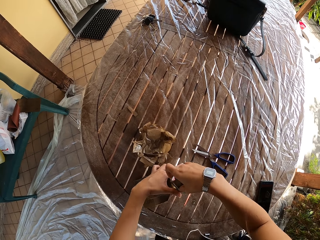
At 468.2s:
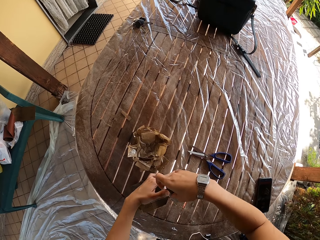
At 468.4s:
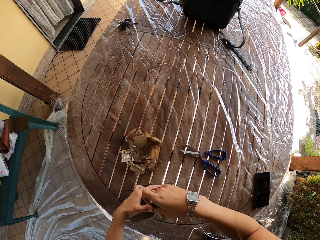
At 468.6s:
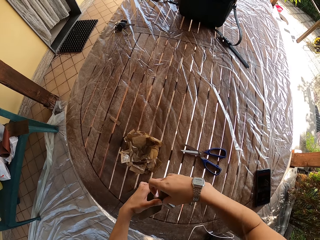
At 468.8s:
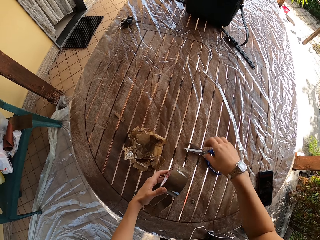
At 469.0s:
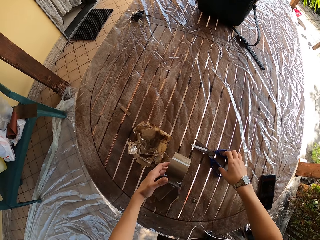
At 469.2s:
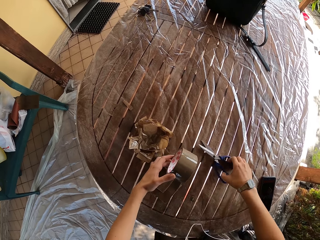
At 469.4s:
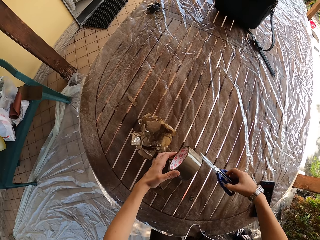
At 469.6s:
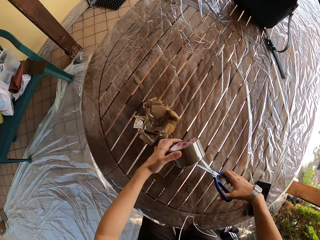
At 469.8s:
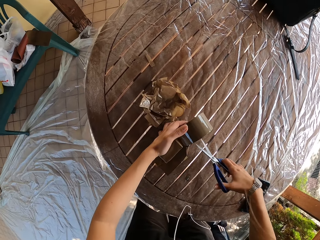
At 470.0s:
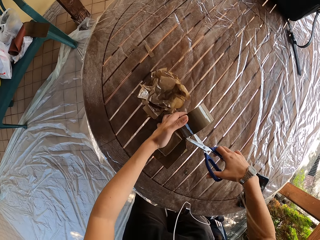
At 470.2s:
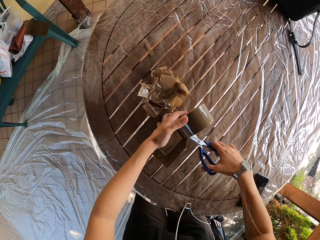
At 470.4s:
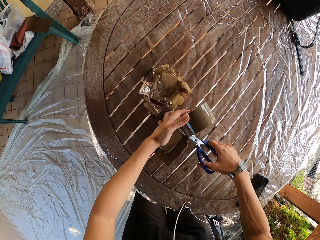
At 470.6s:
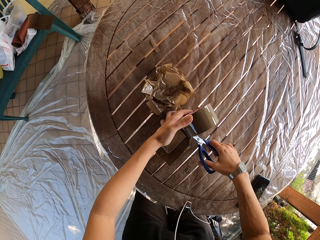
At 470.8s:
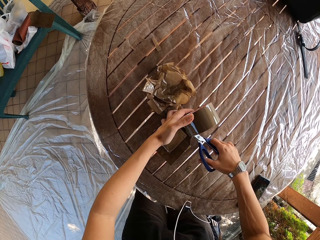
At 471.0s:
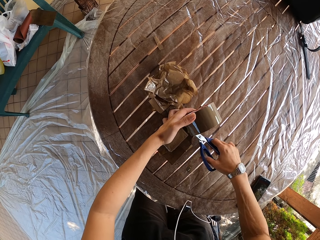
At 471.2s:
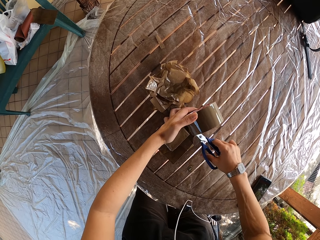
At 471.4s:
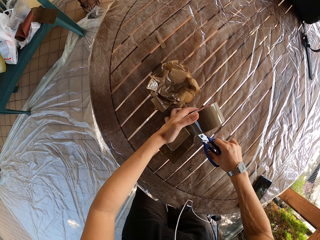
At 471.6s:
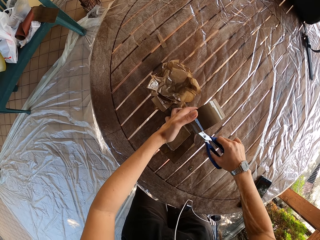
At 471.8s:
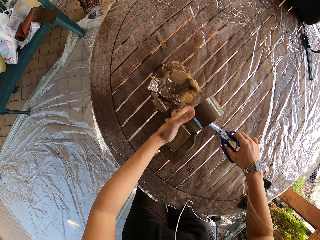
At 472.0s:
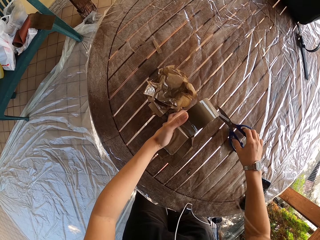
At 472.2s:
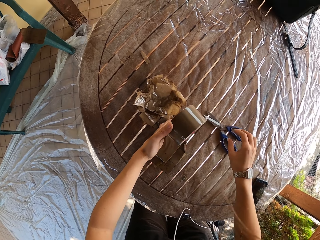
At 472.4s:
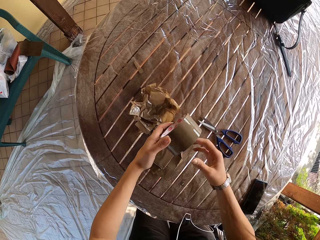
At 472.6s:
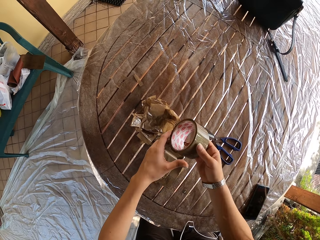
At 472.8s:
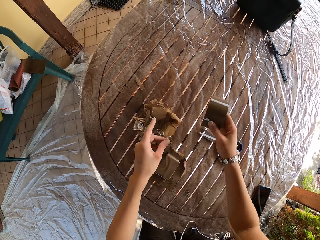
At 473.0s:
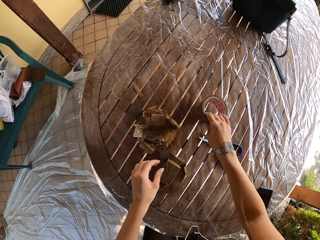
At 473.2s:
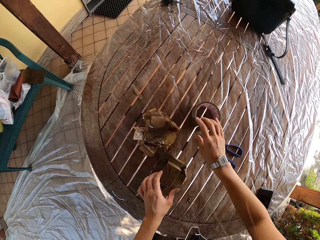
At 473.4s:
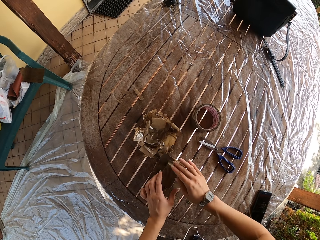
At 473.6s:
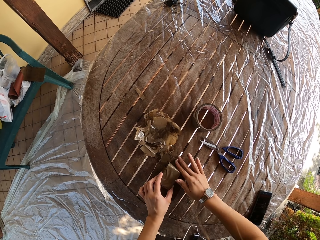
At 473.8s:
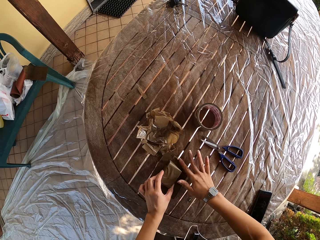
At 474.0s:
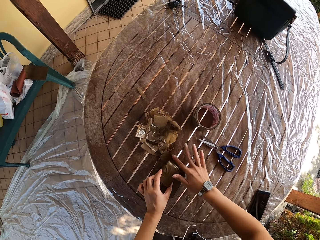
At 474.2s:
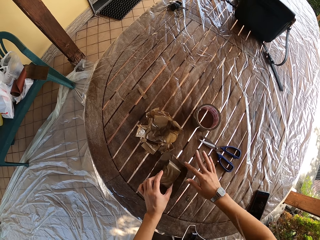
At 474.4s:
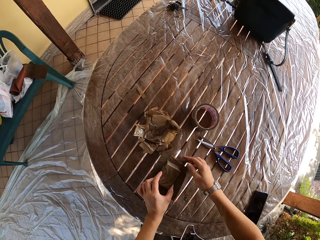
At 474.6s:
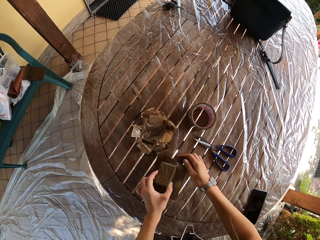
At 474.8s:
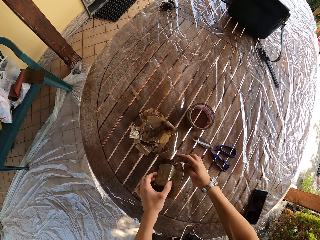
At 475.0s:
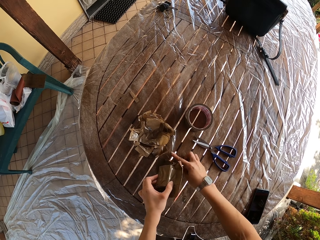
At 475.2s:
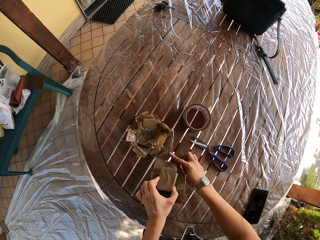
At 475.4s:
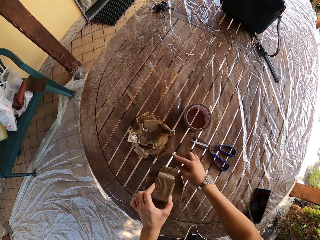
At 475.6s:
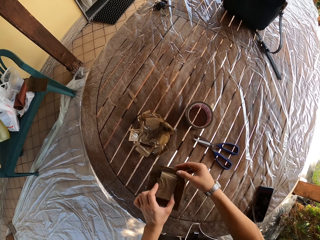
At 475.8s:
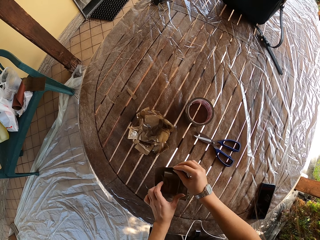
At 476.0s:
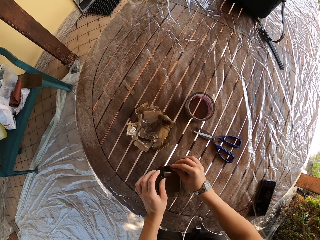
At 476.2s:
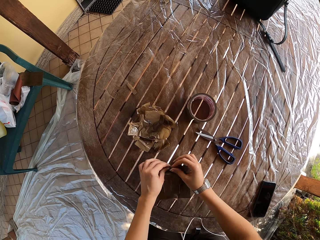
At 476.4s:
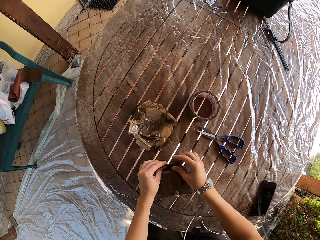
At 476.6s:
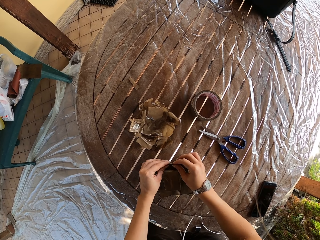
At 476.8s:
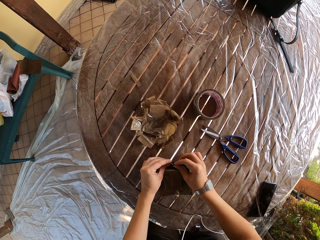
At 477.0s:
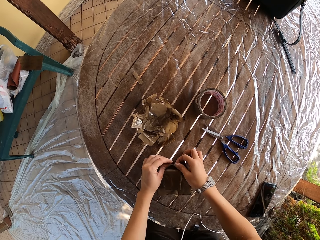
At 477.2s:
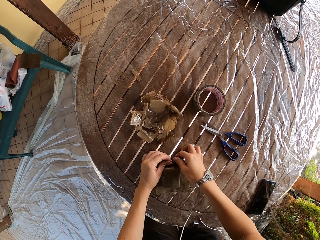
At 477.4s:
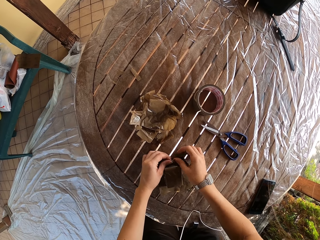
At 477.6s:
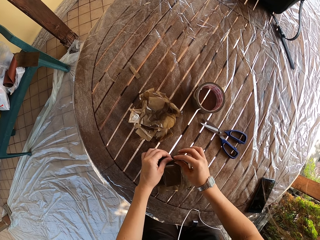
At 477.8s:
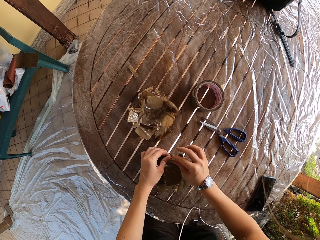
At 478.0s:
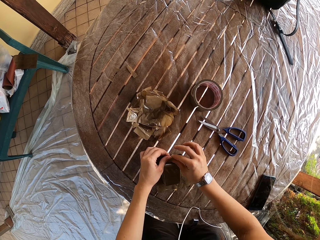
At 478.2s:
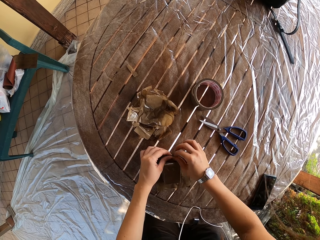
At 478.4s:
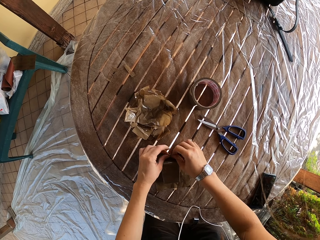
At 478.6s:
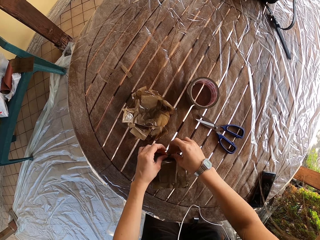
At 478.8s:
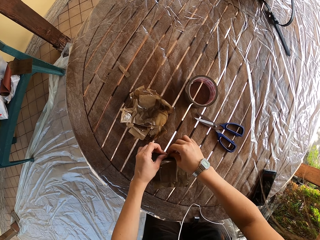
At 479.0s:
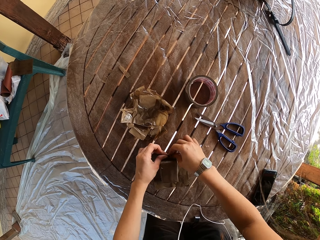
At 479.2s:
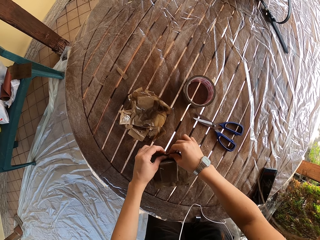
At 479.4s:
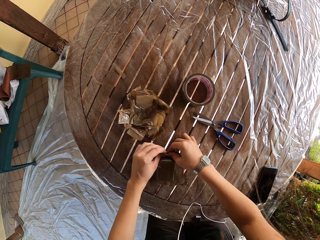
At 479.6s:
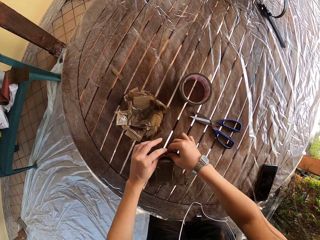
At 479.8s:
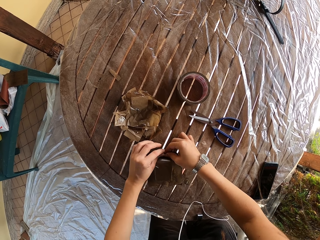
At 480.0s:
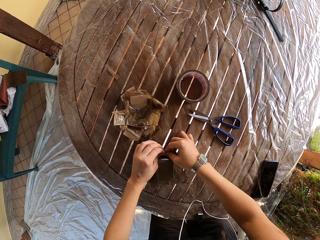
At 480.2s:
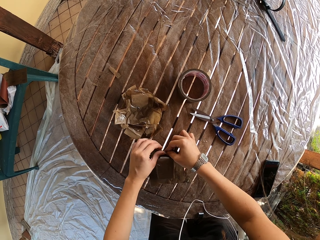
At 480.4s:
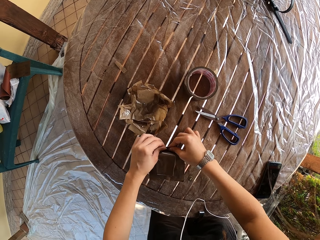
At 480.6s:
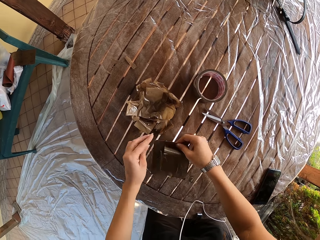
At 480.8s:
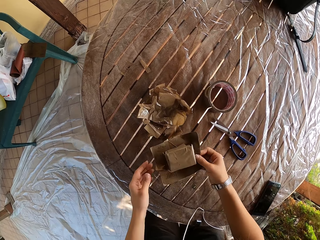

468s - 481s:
The camera wearer picks the scissors on the table with her right hand. She cuts the sellotape with the scissors on her right hand. She drops the scissors on the table with her right hand. She transfers the sellotape from her left hand to her right hand. She drops the sellotape on the table with her right hand. She smoothens the sellotape on the sandpaper with both hands. She touches something. She touches the sandpaper.

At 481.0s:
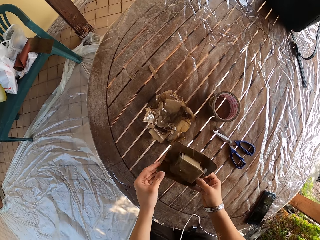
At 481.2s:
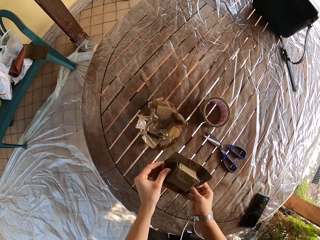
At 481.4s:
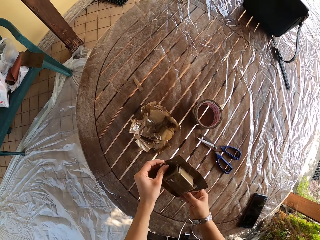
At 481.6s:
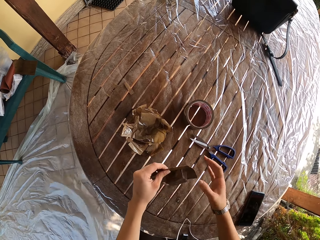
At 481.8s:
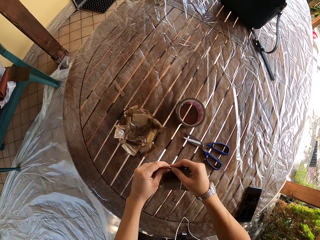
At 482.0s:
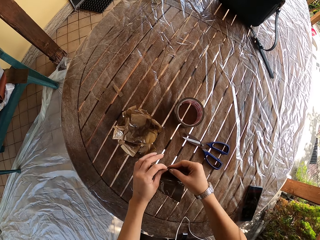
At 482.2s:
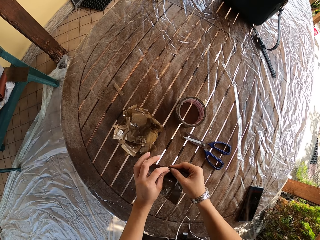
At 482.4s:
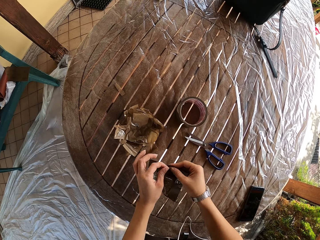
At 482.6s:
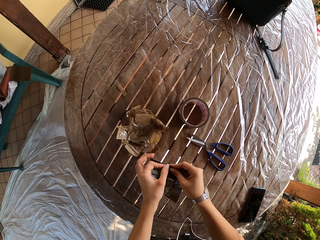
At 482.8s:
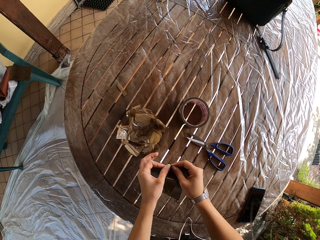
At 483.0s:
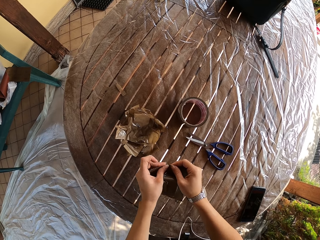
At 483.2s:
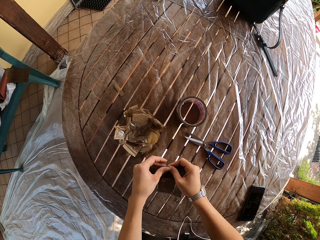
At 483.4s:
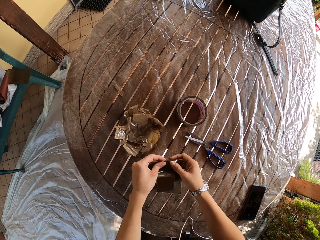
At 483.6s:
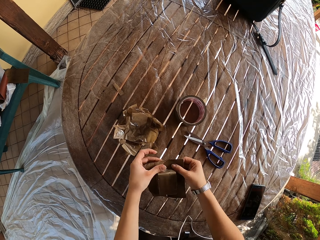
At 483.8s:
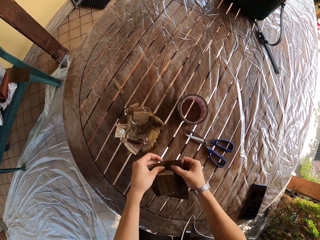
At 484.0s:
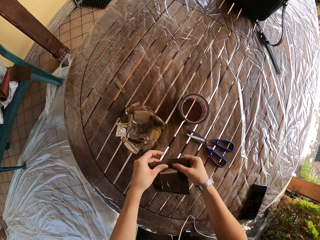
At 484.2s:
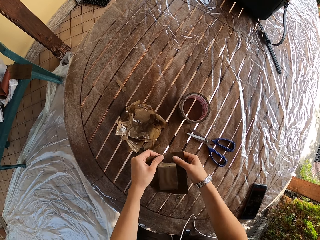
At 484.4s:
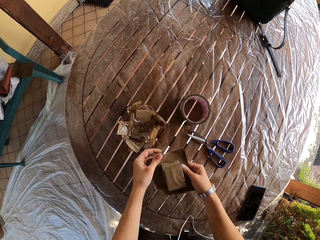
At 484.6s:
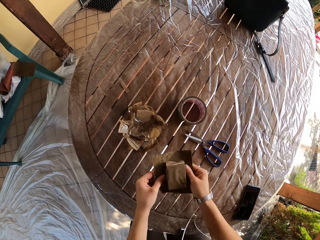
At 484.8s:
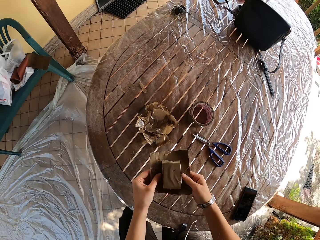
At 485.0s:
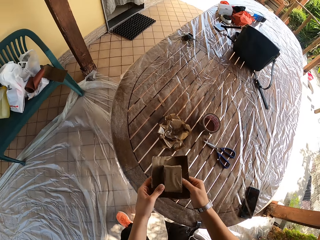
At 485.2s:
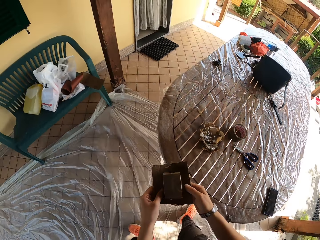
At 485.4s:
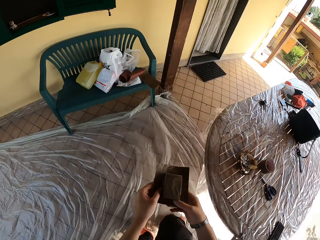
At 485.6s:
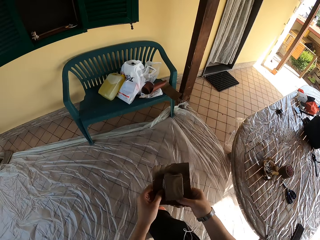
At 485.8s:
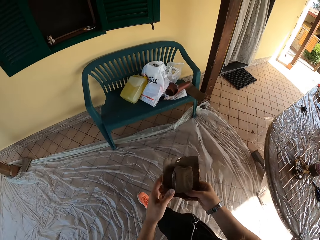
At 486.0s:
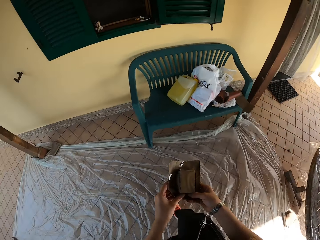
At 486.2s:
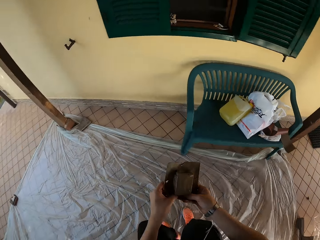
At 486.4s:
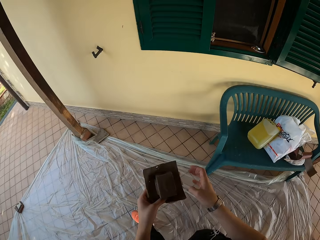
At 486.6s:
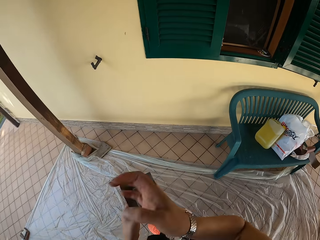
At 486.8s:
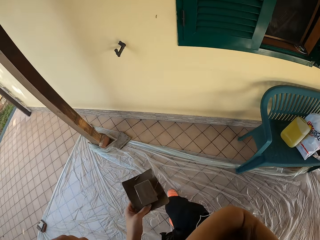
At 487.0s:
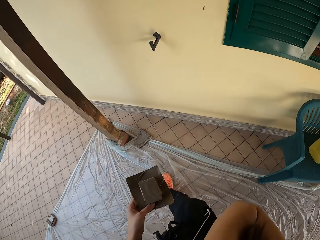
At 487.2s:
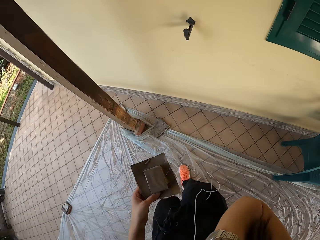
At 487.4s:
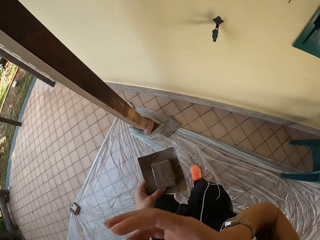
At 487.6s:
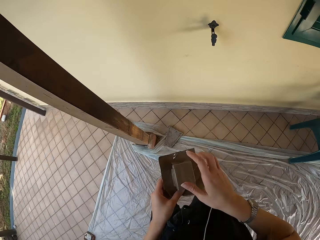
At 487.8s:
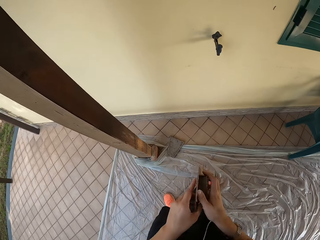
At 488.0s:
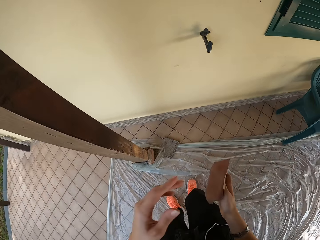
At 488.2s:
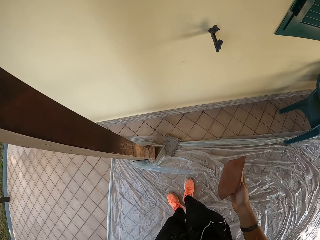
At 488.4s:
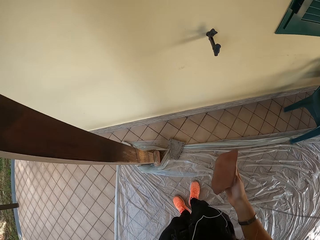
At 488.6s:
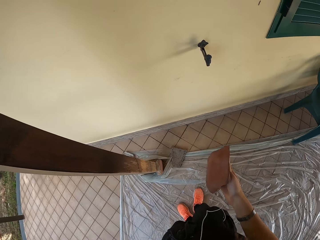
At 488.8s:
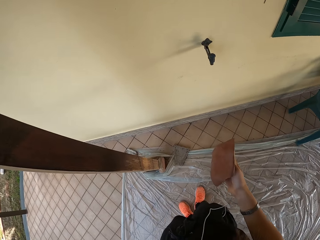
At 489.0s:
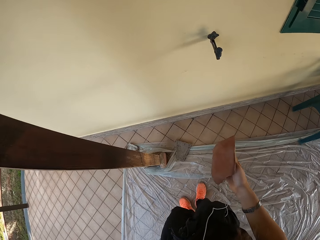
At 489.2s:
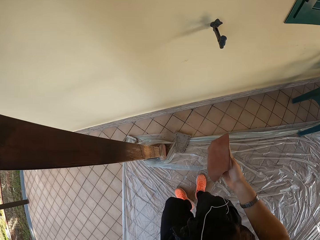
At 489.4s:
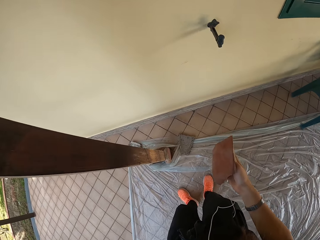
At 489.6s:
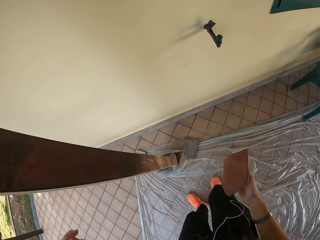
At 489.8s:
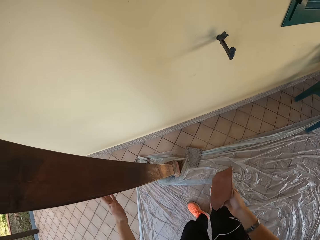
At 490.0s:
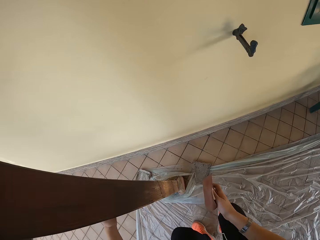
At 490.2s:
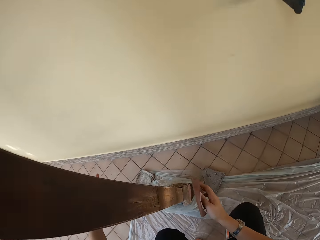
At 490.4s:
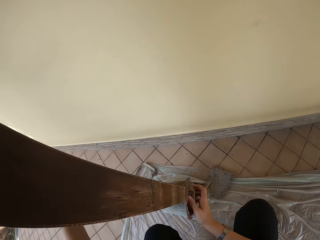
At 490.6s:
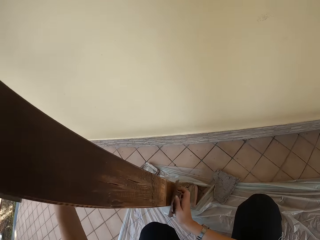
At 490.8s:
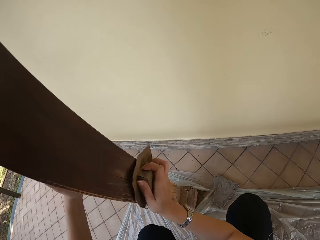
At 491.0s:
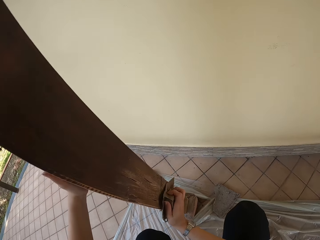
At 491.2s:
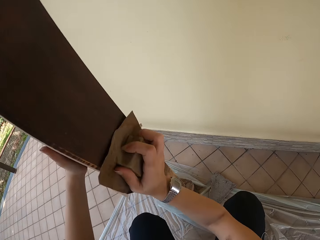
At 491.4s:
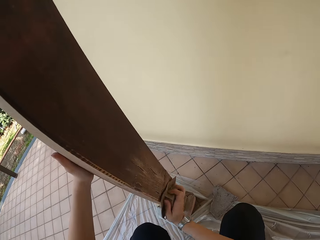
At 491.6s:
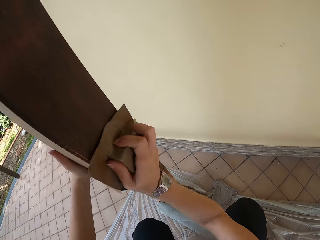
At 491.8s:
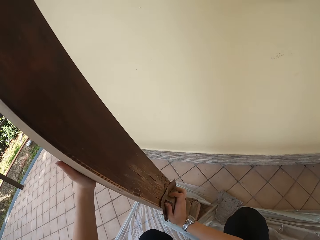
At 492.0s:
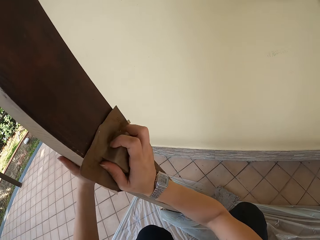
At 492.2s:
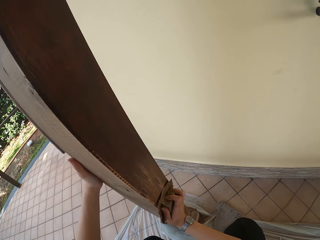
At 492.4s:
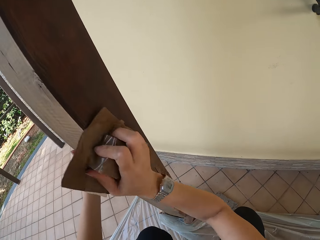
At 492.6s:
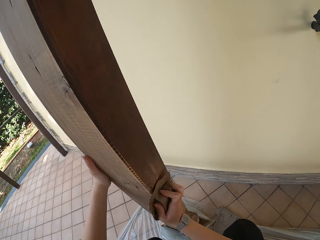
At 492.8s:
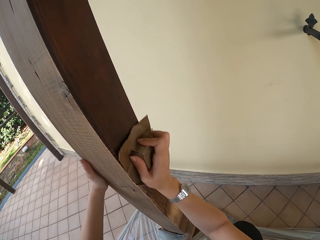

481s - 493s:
The camera wearer walks away with the sandpaper on both hands. She raises her right hand towards her face. She transfers the sandpaper from her left hand to her right hand. She places her left hand on the pillar. She smoothens the pillar with the sandpaper on her right hand. She squats.
